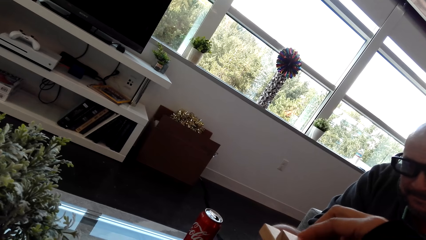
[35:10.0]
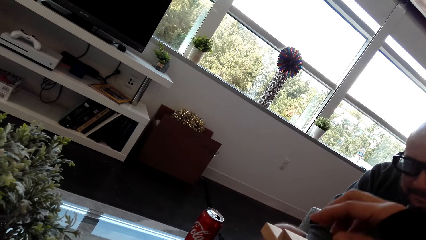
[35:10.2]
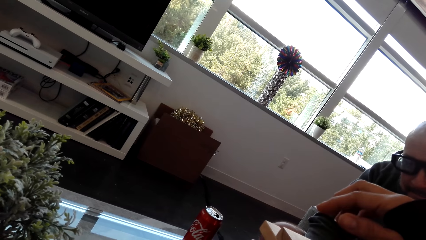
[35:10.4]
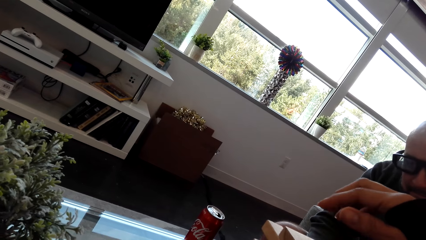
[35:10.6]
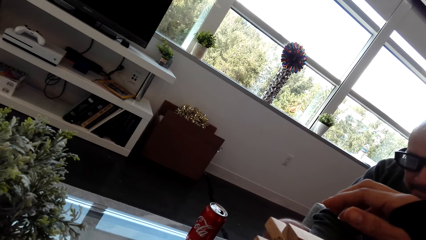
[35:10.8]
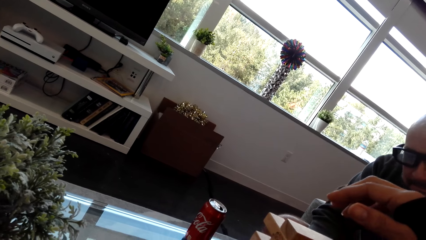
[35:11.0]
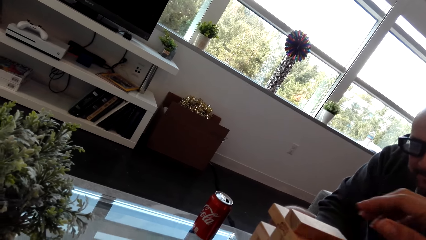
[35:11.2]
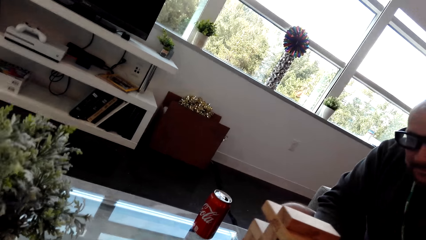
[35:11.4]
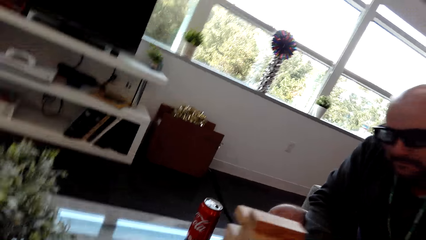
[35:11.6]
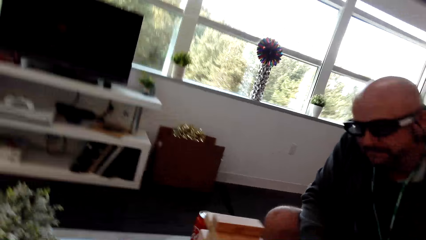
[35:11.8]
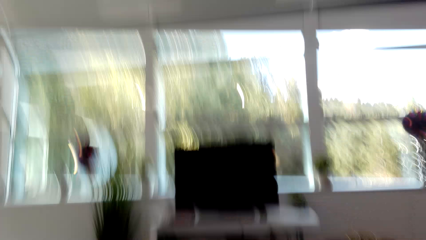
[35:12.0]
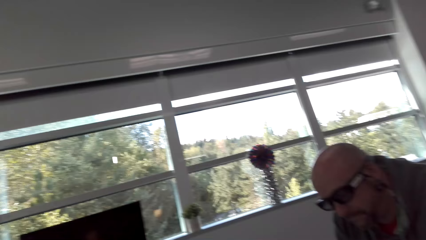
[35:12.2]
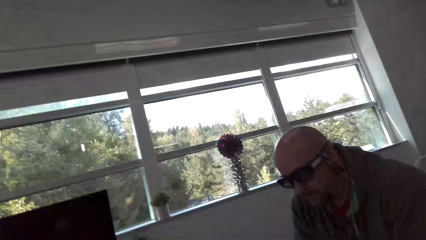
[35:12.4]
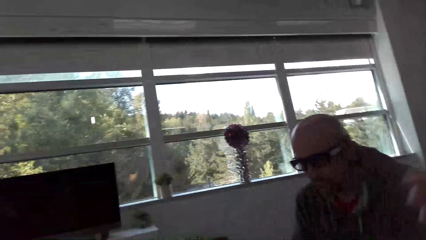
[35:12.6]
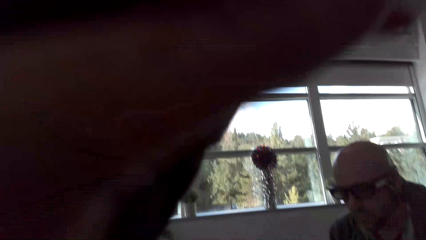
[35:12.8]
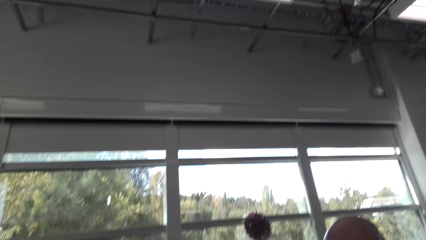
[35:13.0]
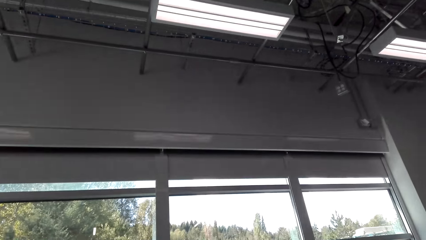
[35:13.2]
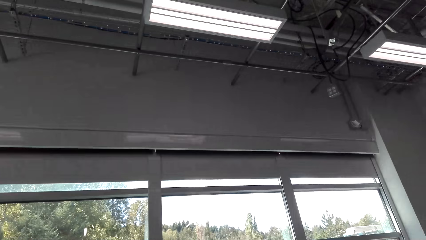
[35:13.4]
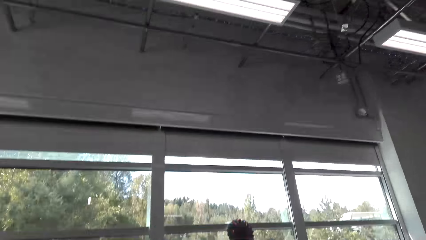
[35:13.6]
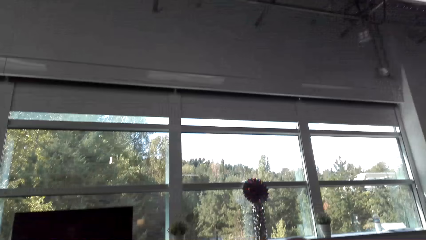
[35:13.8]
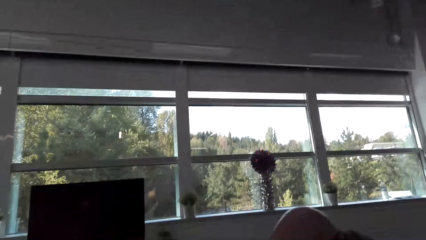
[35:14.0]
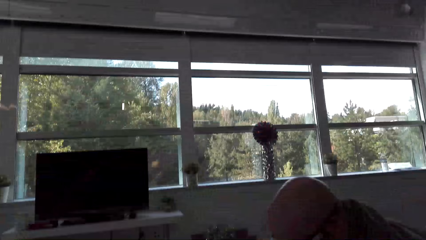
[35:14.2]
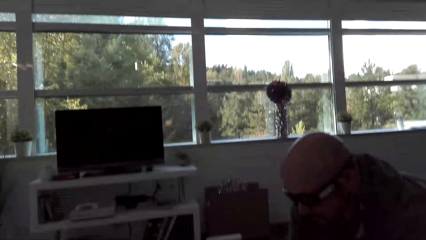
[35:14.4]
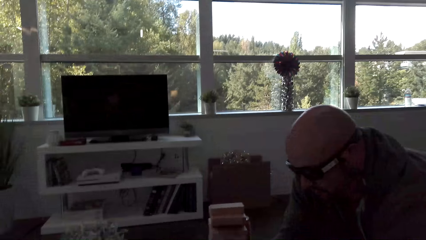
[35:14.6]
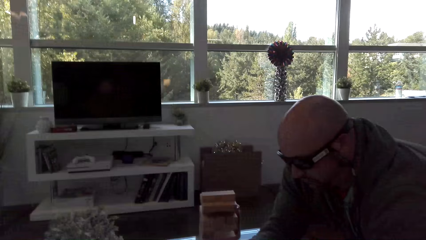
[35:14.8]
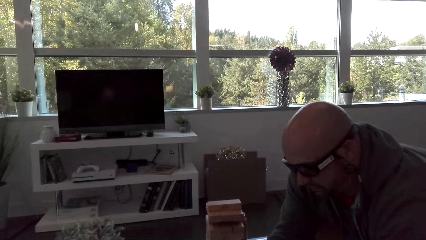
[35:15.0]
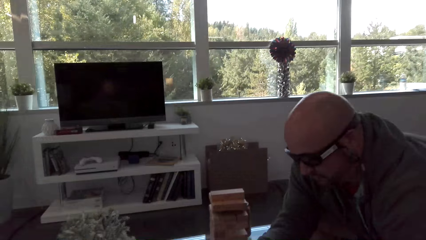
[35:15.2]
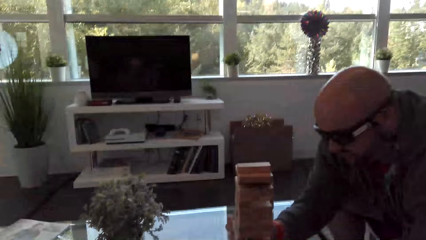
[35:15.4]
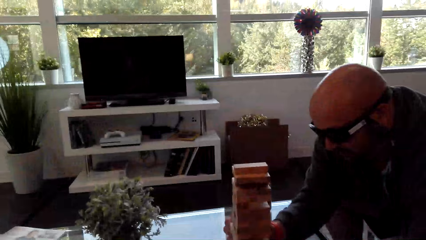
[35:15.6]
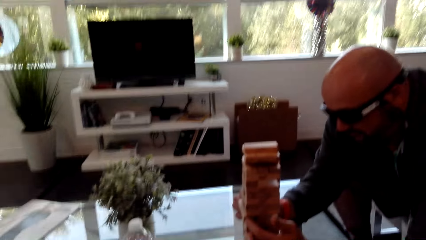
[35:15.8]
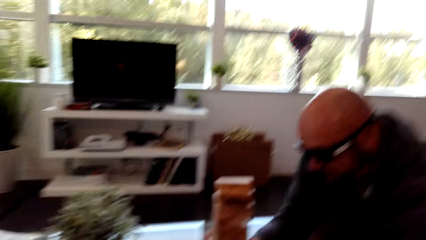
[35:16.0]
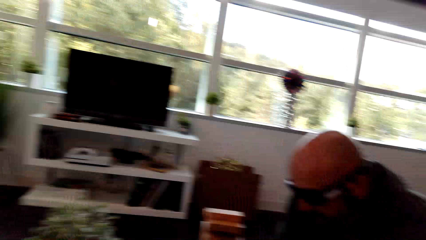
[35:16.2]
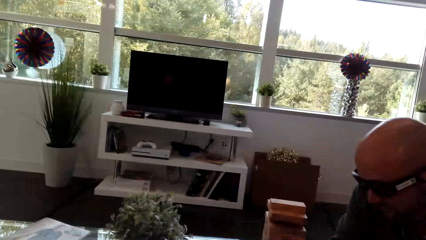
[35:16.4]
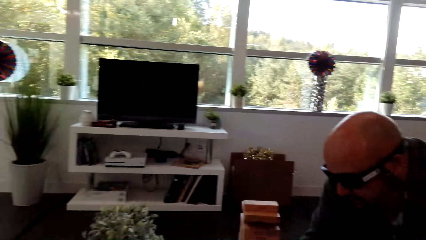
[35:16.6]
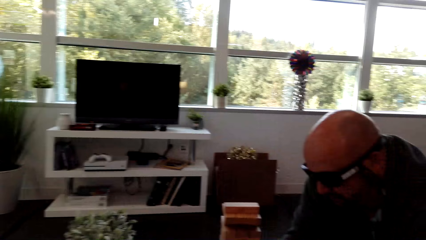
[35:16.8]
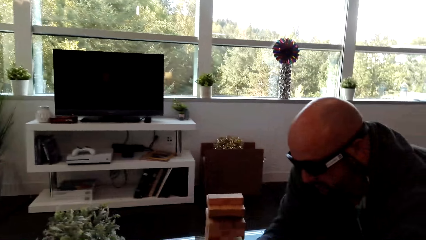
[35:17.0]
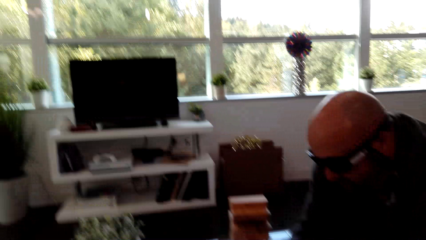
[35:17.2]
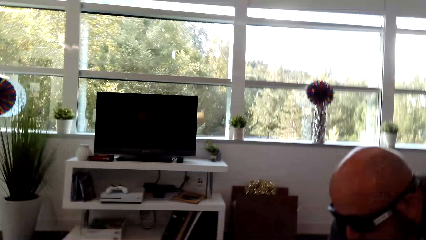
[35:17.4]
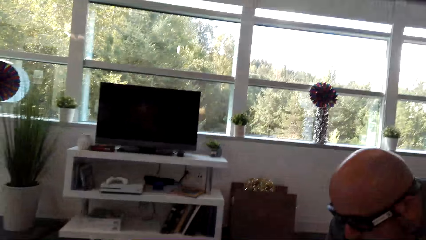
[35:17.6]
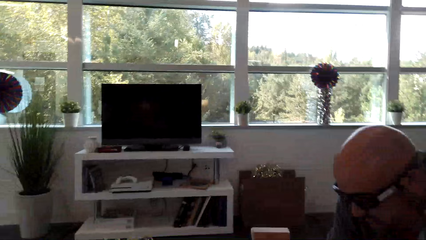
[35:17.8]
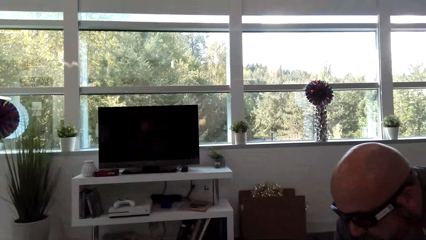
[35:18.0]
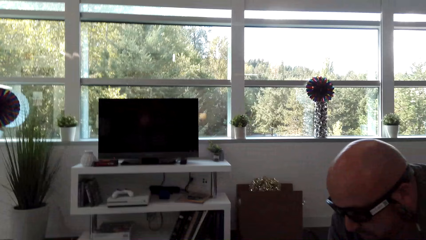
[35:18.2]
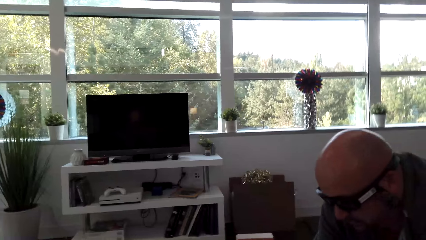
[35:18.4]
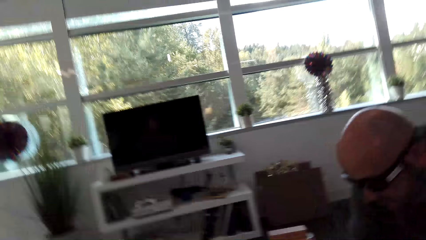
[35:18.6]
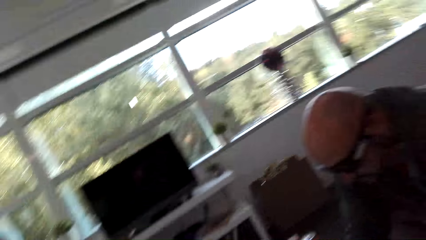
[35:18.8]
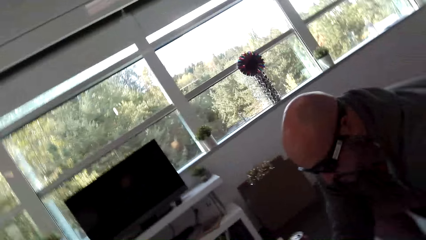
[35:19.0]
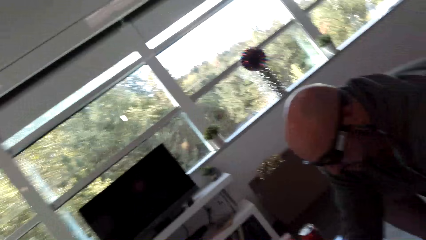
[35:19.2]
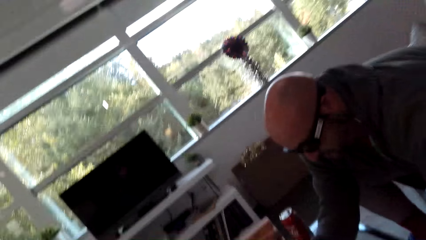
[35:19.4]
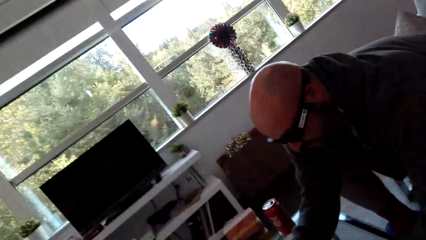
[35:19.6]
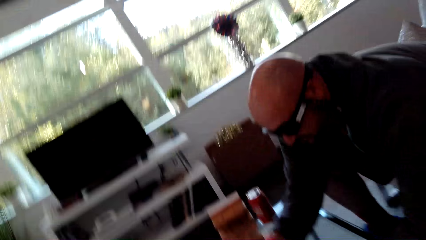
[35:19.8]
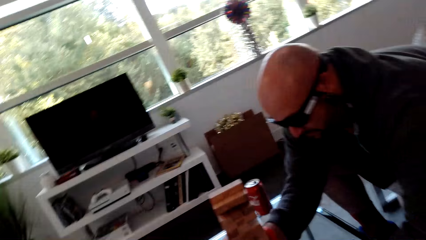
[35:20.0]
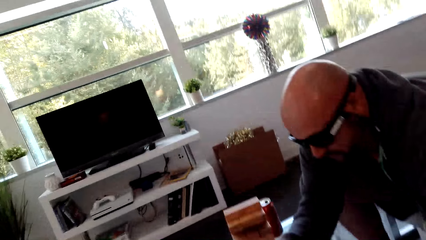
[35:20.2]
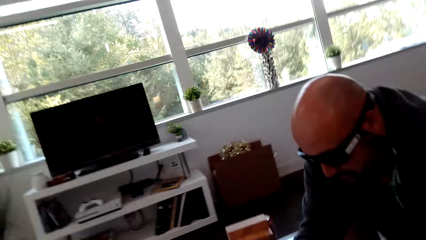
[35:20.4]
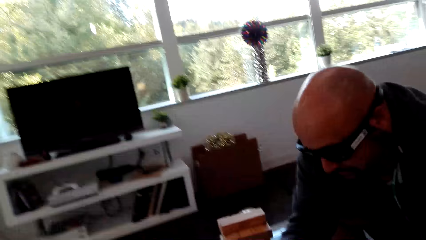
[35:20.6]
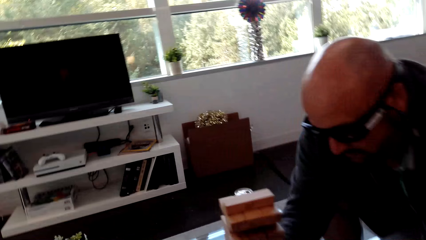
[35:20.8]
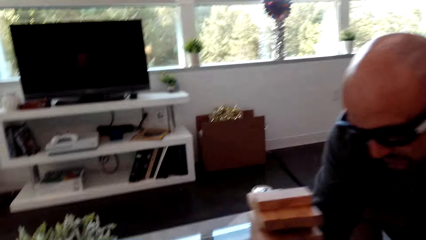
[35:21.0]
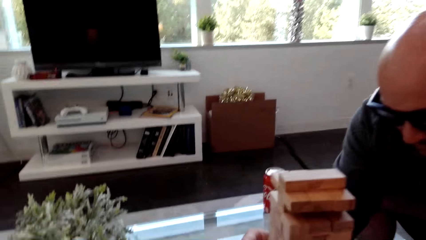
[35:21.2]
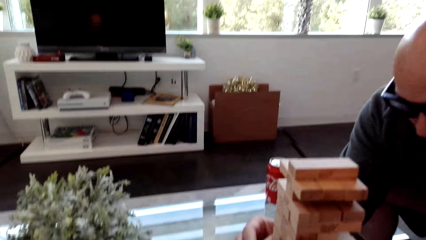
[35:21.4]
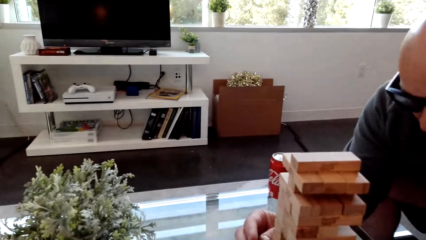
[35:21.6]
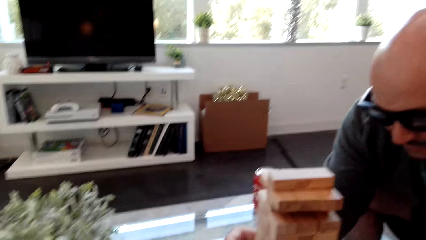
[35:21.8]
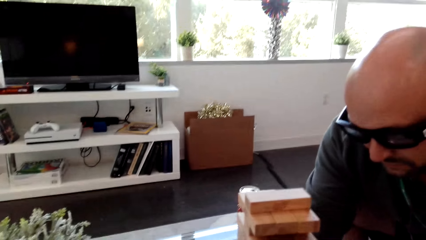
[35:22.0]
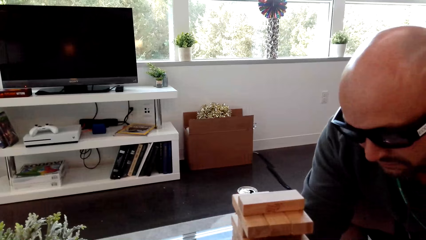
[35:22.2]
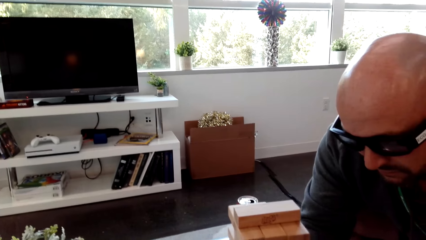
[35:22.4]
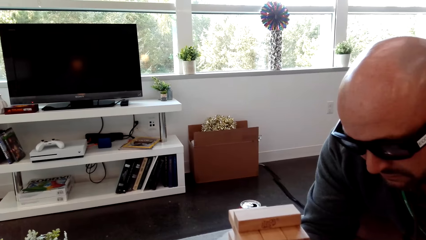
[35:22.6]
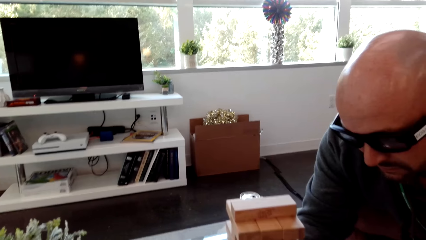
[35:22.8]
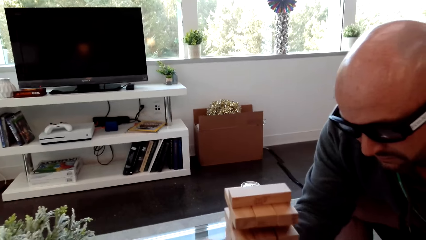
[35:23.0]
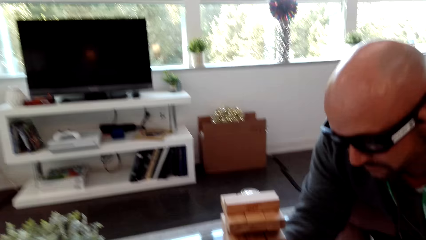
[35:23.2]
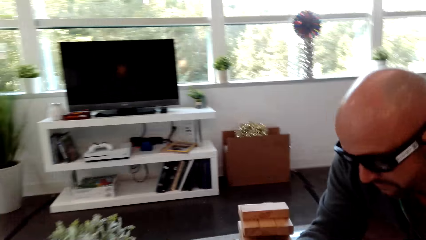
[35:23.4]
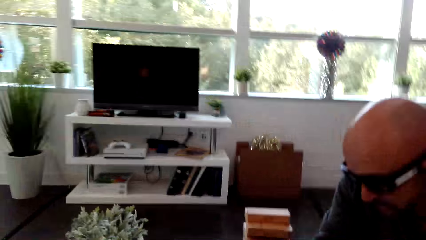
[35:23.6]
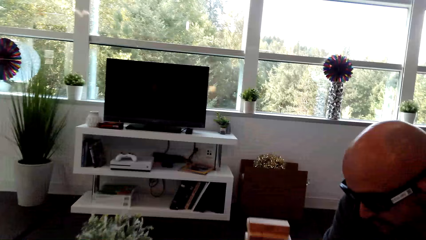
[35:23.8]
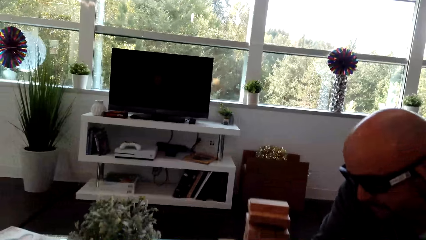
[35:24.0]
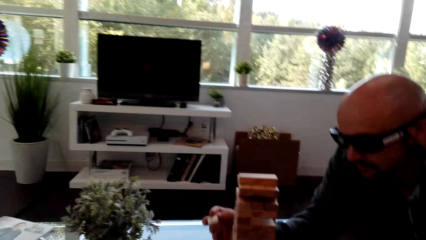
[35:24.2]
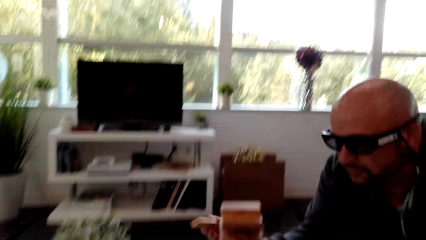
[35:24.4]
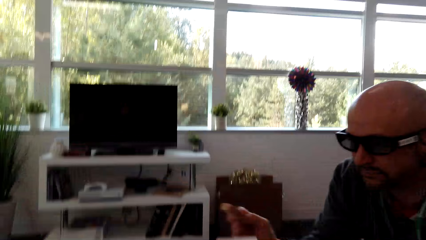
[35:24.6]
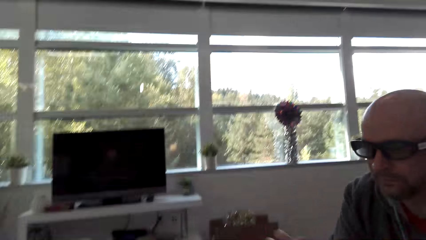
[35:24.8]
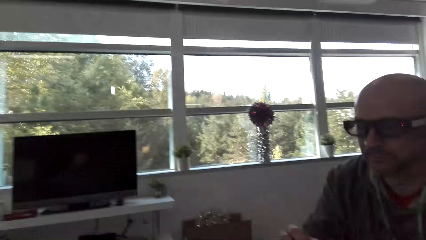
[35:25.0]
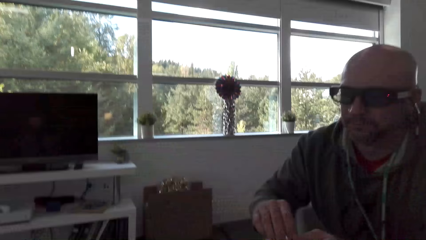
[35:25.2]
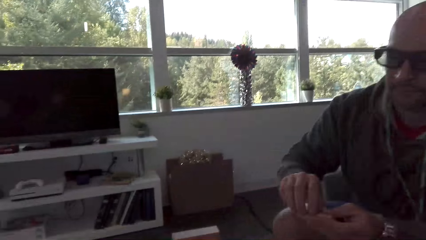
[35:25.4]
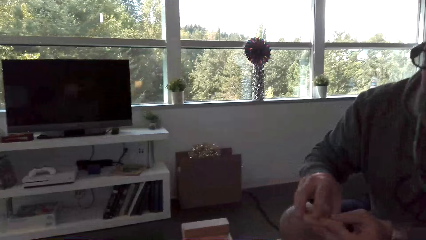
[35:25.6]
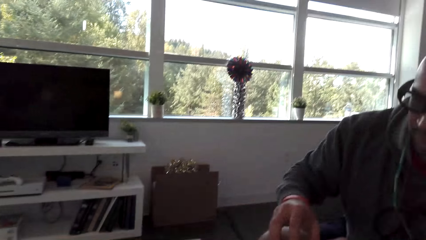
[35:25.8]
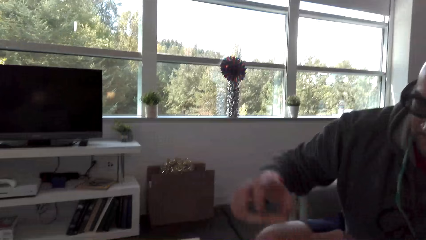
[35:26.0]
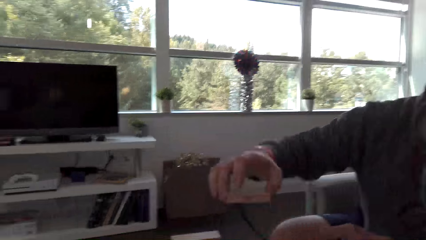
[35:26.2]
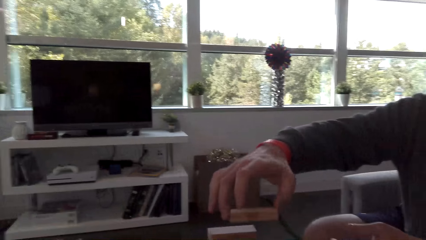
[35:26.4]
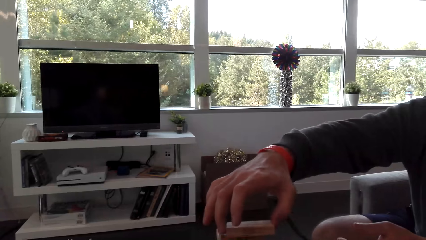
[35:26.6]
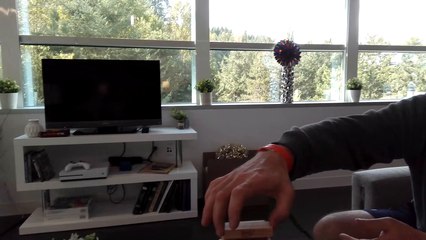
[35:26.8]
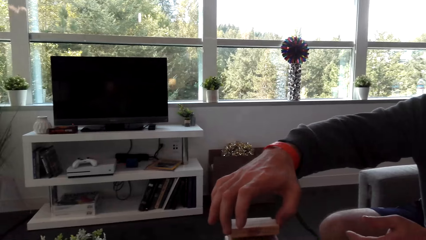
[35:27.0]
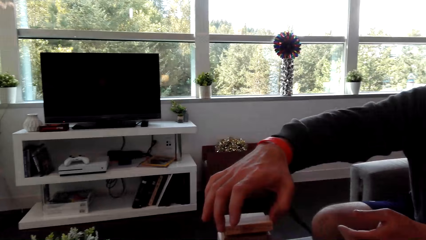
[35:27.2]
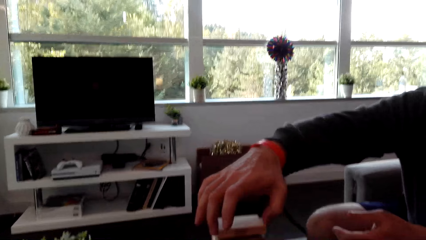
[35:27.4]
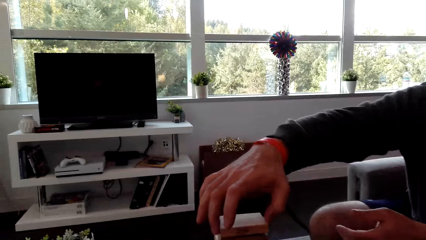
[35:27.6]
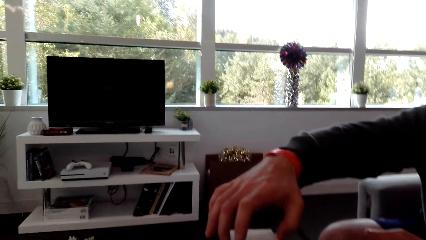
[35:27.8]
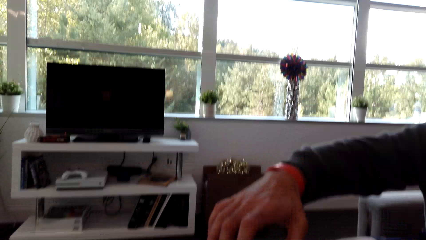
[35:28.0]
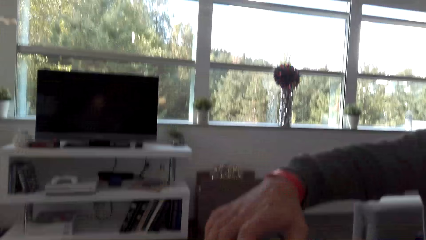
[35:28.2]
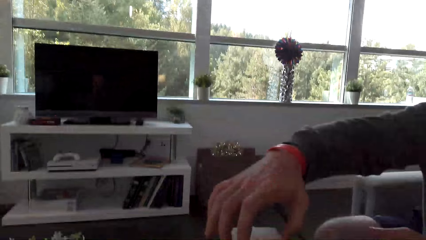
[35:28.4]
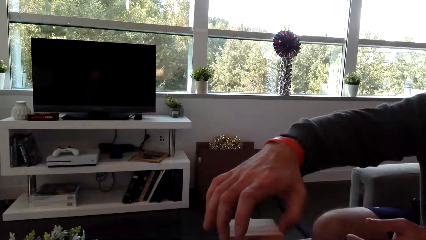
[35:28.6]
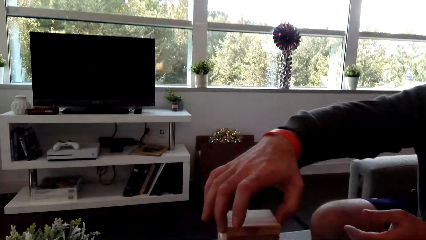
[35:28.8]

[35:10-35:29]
The camera wearer removes the hand from the blocks. A man plays the stacking block game. The camera wearer dialogs with the man. The man puts a hand on the blocks, removes a block and puts the block on top of the others.
